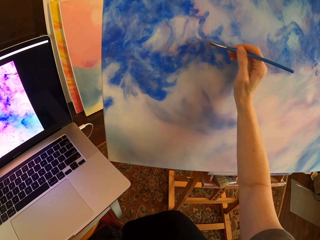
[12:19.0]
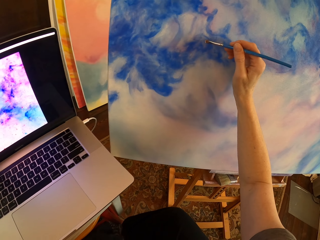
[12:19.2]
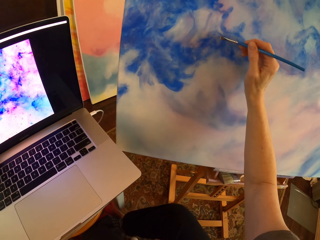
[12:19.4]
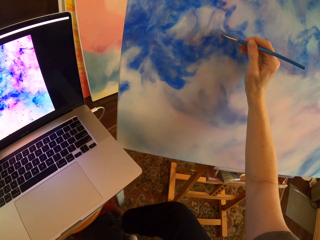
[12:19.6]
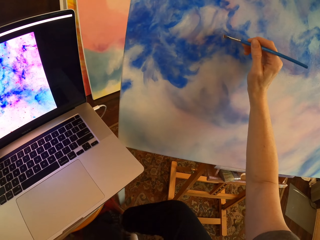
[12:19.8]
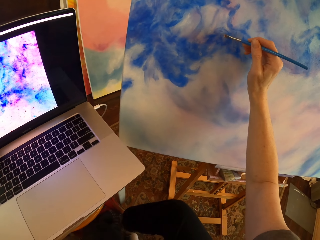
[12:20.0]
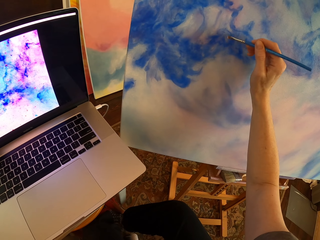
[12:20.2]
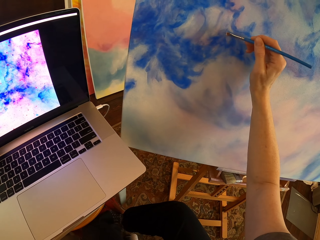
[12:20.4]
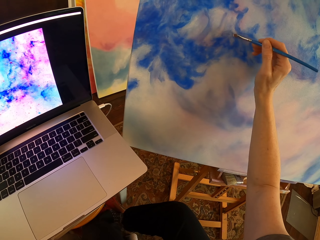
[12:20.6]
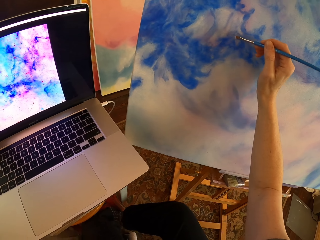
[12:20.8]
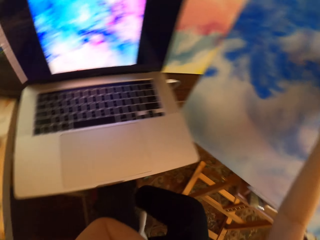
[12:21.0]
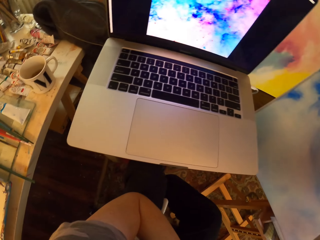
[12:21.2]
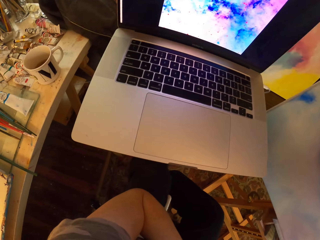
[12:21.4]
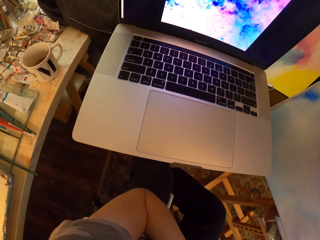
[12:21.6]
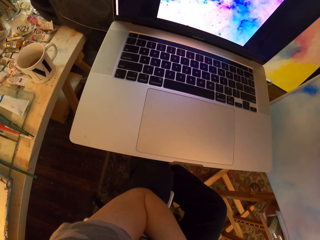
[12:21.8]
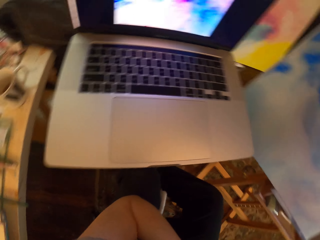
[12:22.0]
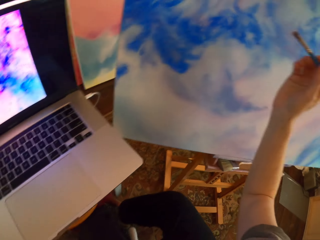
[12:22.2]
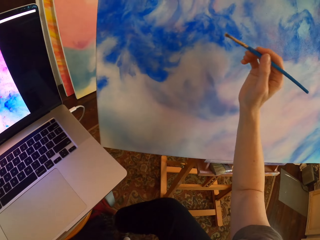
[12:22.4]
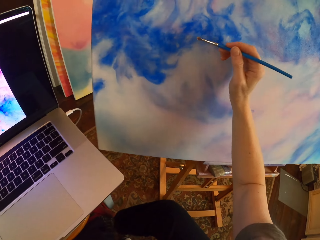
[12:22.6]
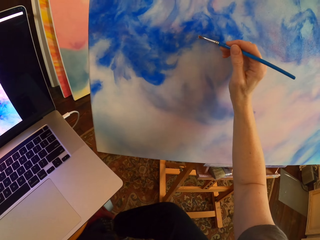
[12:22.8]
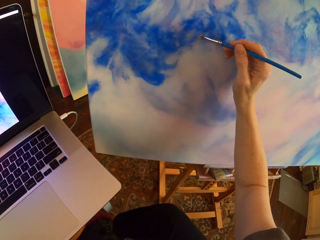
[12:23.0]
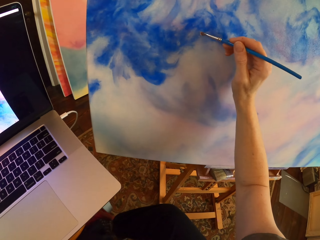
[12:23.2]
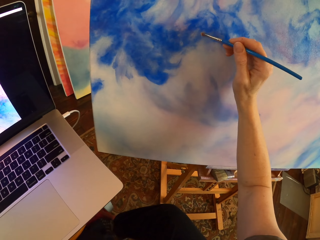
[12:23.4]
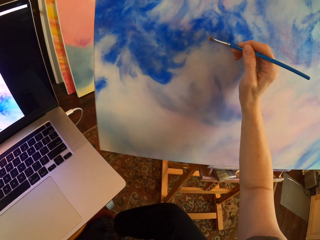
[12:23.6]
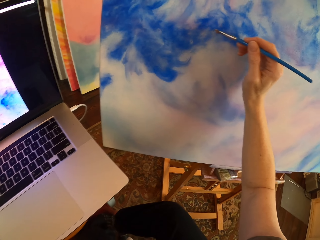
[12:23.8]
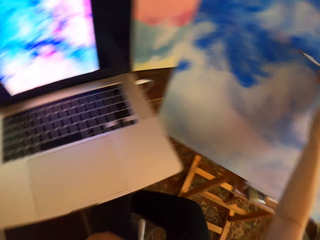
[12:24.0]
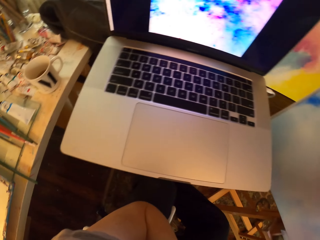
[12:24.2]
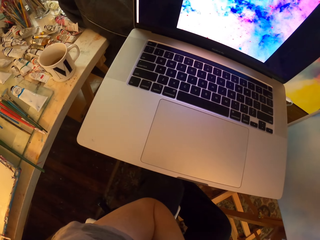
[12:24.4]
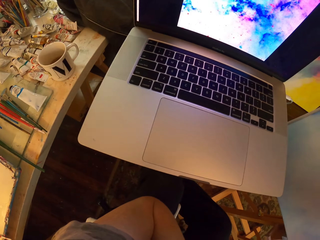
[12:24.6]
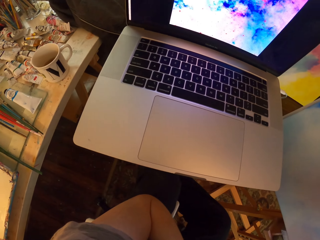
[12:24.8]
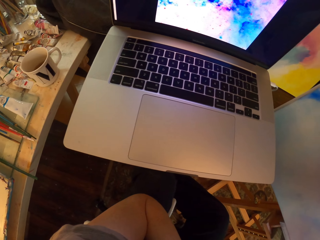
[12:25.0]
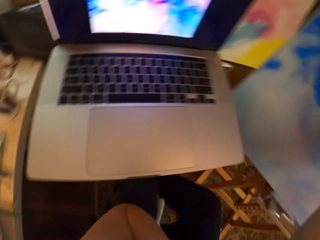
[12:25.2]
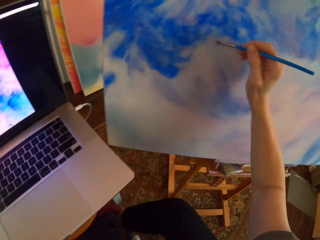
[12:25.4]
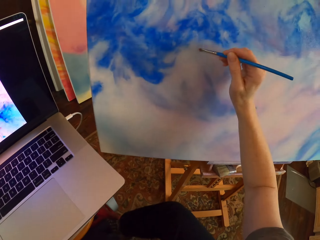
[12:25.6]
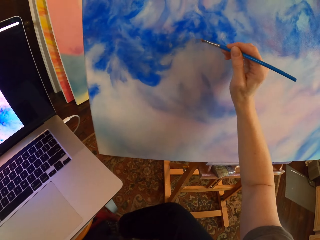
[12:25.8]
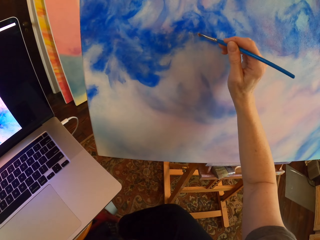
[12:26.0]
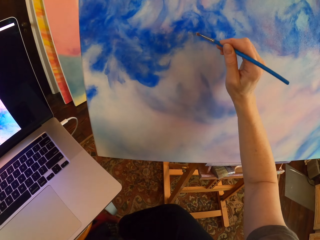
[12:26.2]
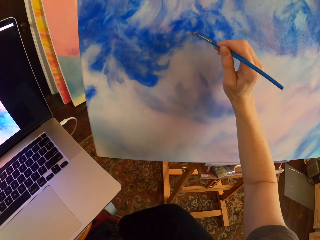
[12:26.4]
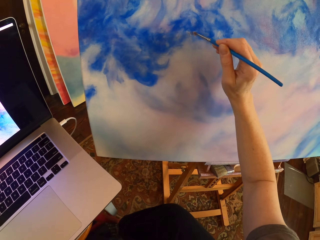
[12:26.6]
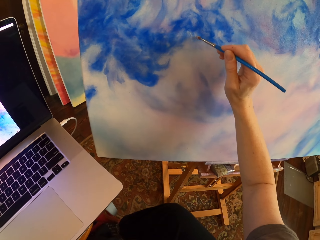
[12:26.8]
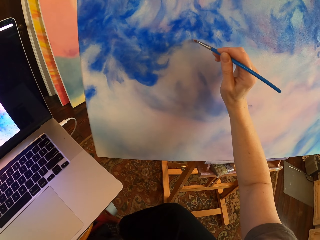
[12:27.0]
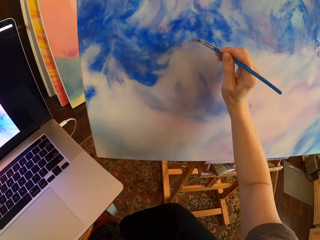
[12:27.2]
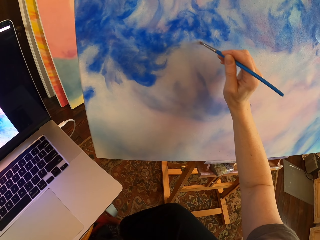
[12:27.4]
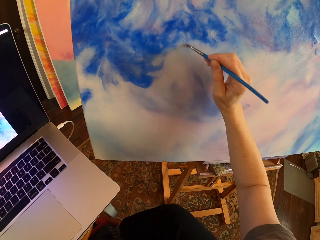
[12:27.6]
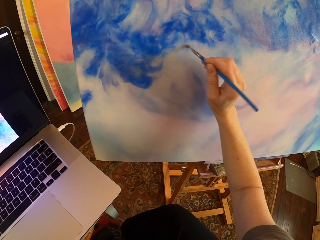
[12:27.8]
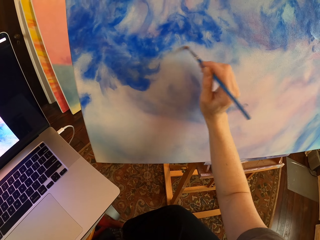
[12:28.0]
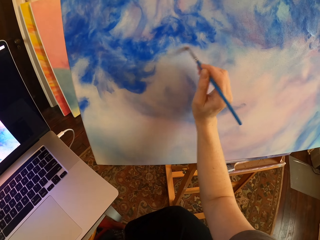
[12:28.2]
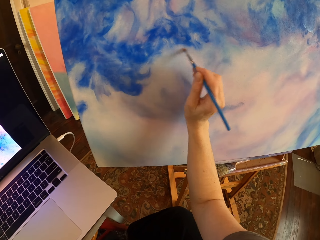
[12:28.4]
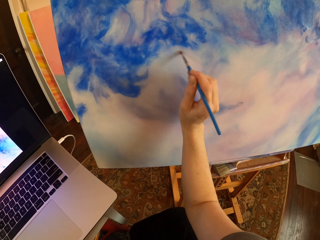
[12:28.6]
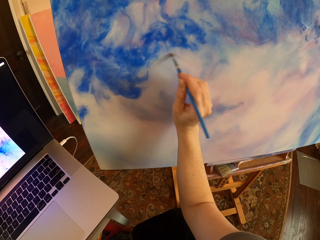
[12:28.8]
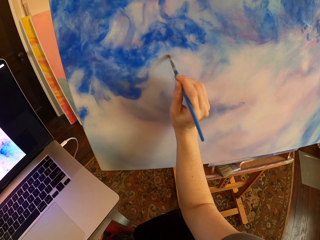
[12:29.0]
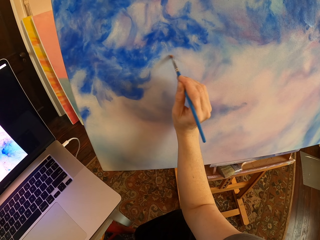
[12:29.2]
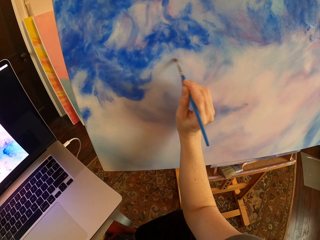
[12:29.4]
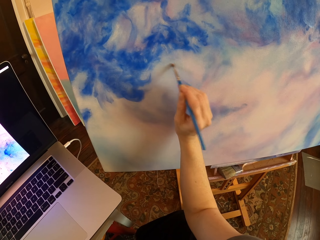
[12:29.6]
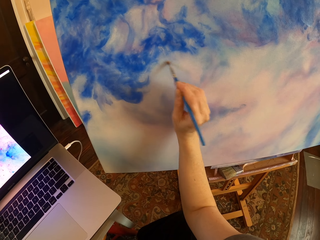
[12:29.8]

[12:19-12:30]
The camera wearer stares at the laptop. They paint on a canvas with a paintbrush. They look at the laptop again. They paint on the canvas with the paintbrush again.

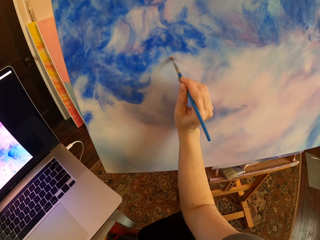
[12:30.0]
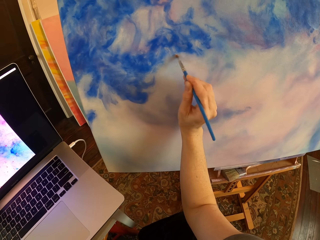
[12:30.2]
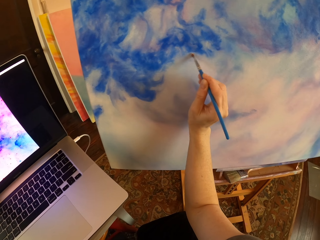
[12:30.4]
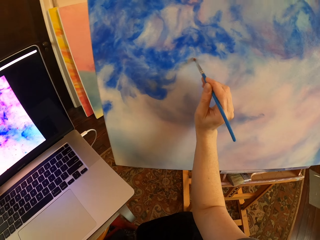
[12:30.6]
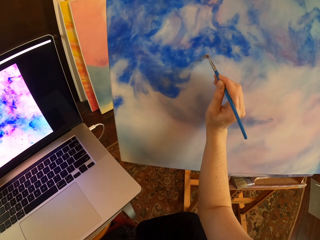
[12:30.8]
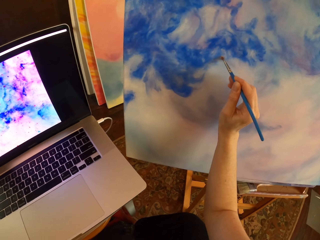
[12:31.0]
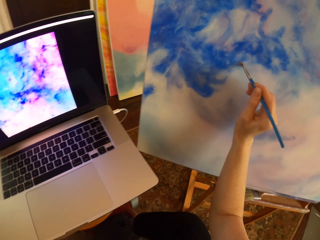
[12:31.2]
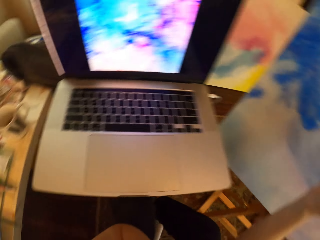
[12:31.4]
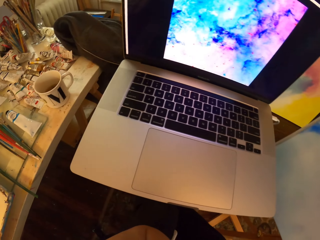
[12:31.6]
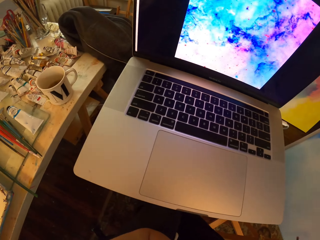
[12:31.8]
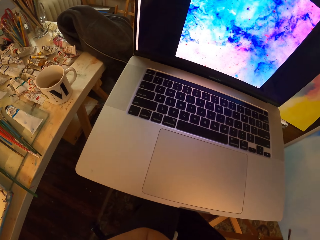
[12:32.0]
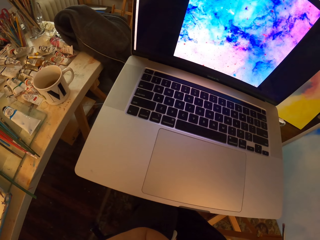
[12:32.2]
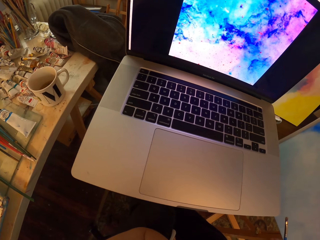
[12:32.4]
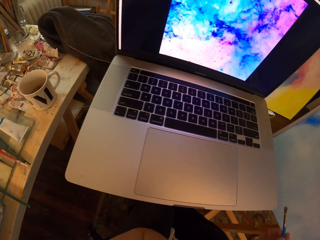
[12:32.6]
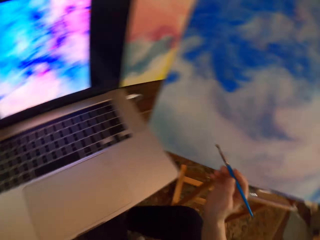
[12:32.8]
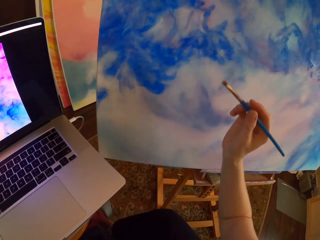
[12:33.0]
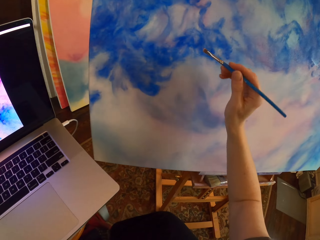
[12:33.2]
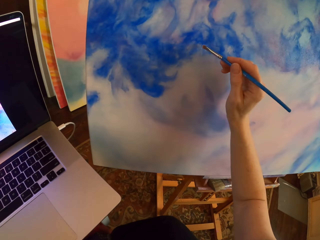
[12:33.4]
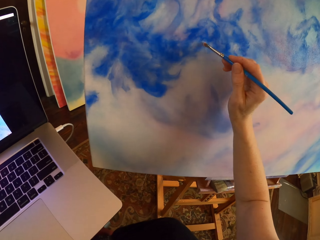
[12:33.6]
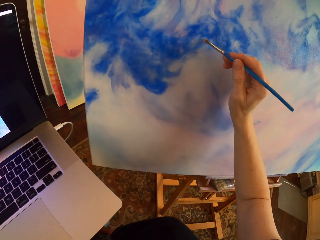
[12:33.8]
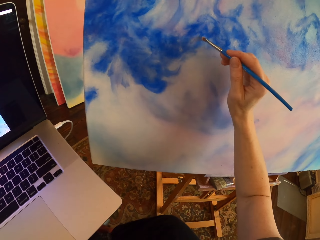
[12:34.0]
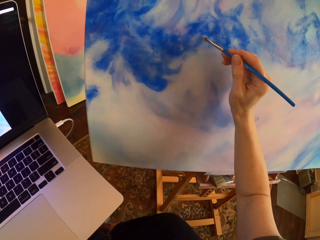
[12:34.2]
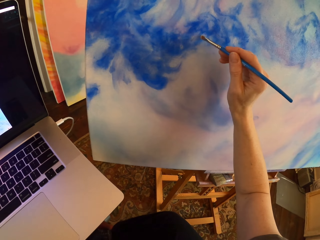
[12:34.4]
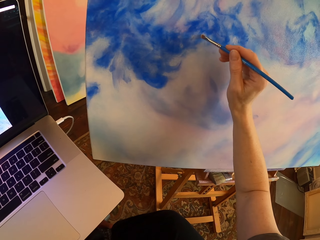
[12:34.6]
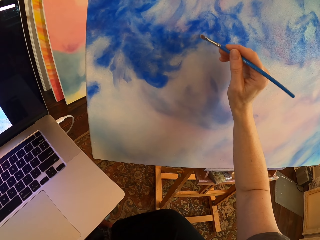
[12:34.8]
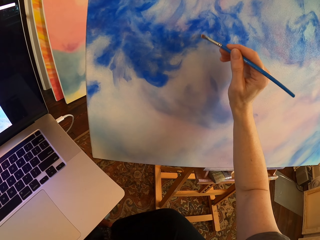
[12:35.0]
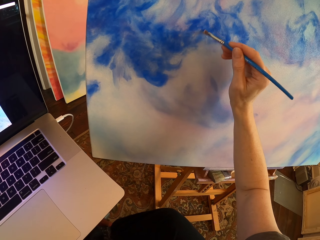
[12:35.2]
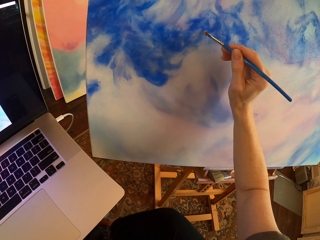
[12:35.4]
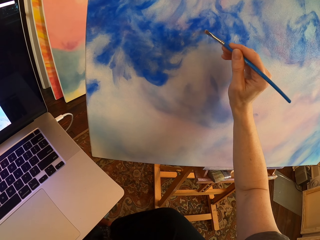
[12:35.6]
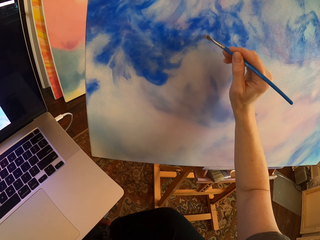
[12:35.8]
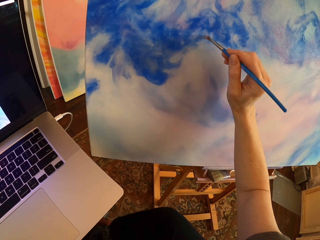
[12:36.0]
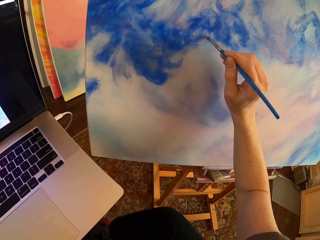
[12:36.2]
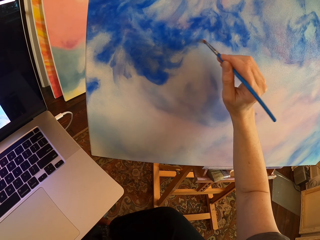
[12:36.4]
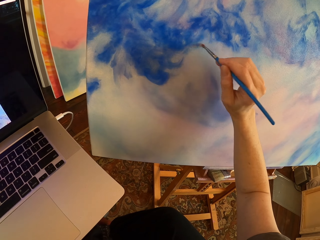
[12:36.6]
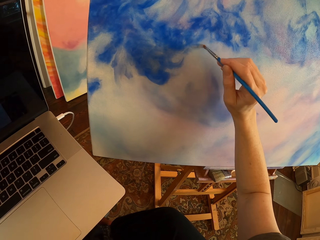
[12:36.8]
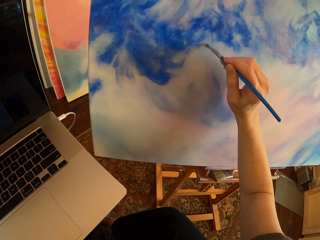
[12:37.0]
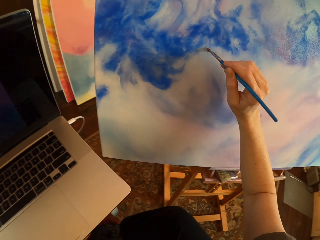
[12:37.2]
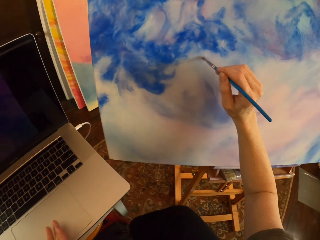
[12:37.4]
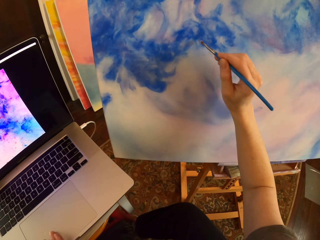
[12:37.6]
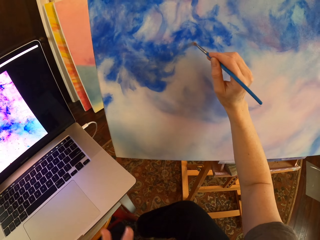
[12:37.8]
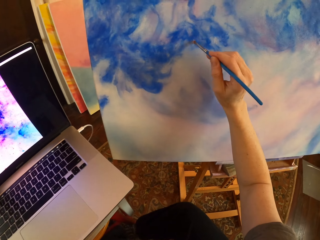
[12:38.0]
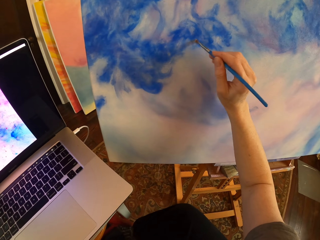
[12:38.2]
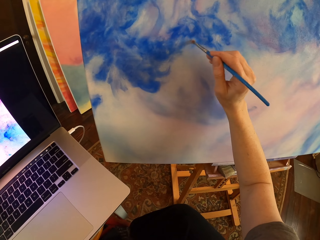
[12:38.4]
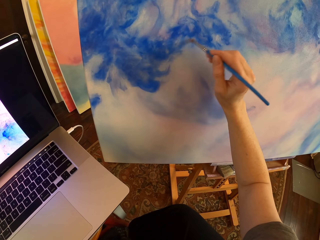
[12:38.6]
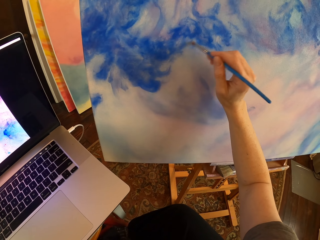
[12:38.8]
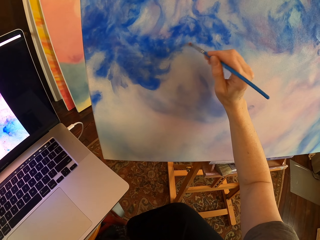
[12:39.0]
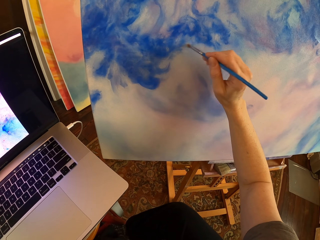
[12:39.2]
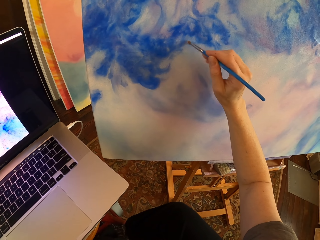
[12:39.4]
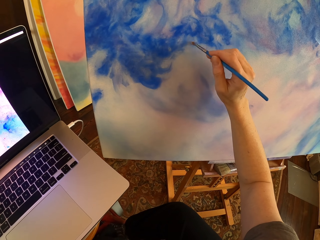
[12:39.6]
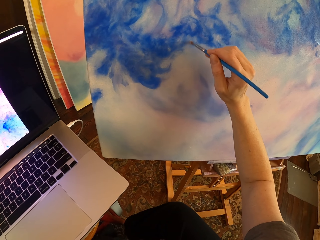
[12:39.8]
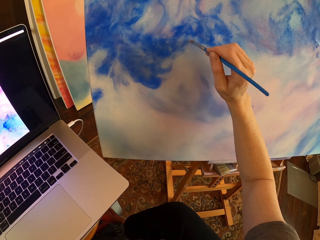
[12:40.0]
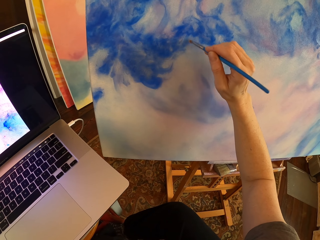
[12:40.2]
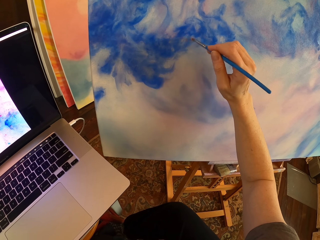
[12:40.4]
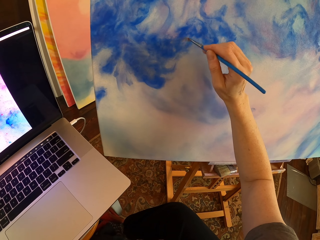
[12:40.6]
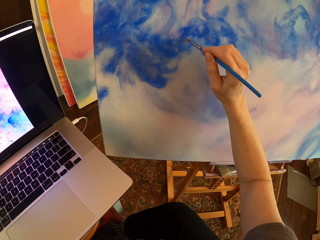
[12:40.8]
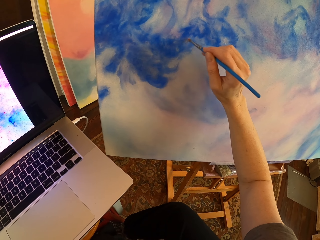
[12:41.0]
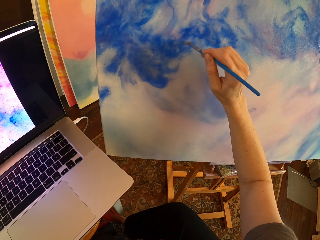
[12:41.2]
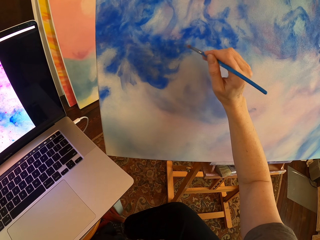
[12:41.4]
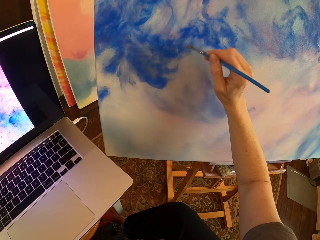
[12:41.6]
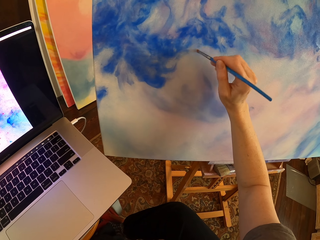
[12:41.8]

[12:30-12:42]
The camera wearer stares at the laptop. They paint on a canvas with a paintbrush. They press the touchpad. They paint on the canvas with the paintbrush.
